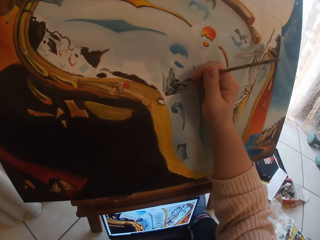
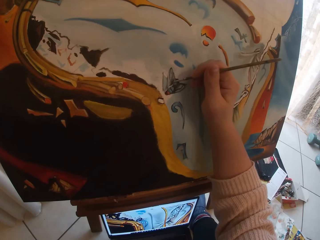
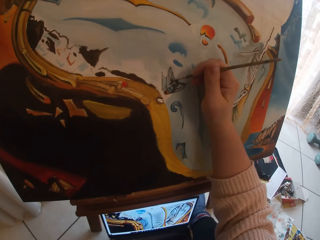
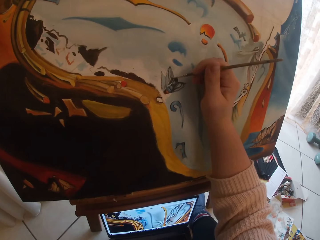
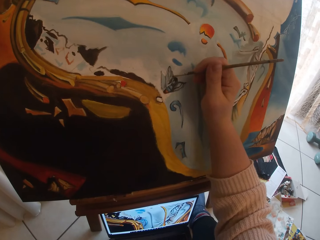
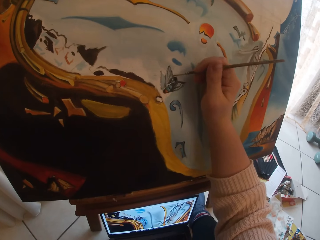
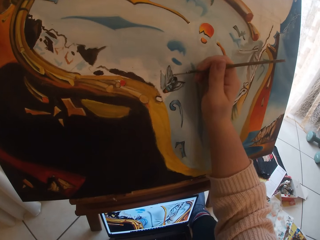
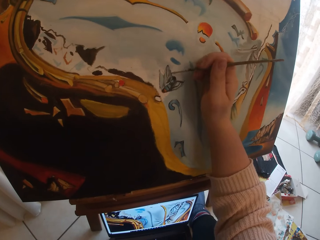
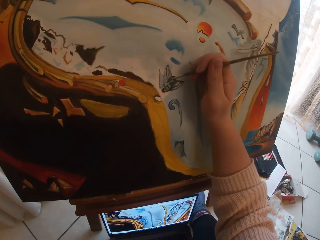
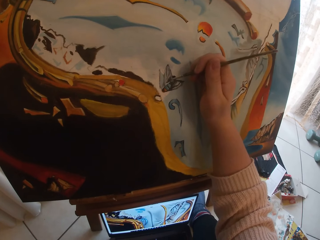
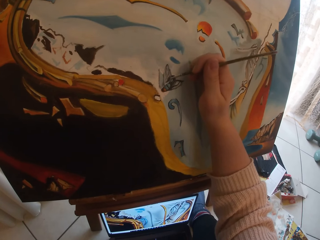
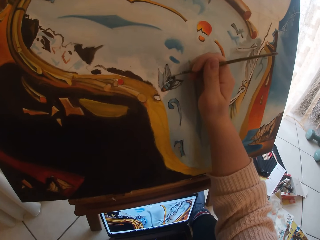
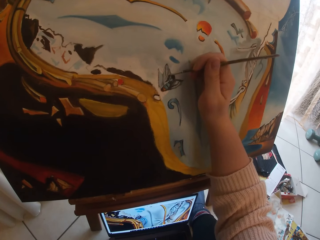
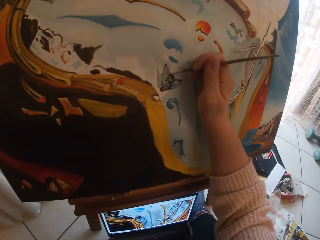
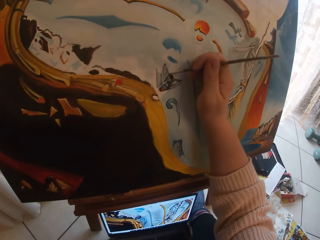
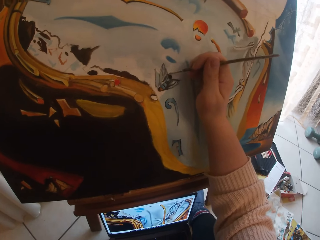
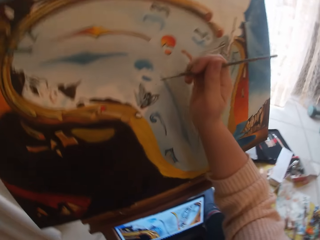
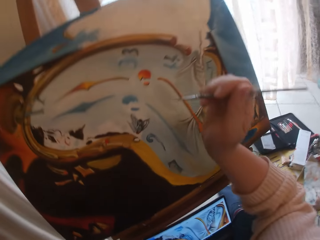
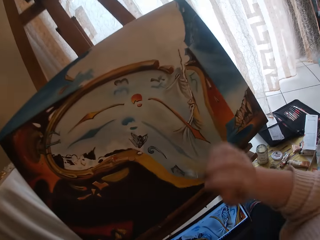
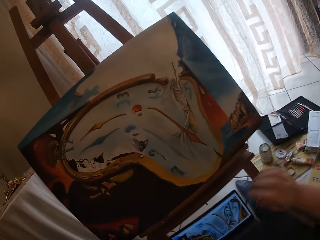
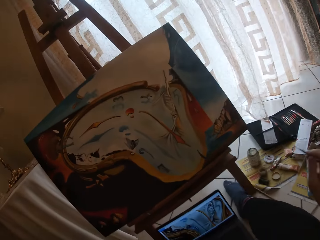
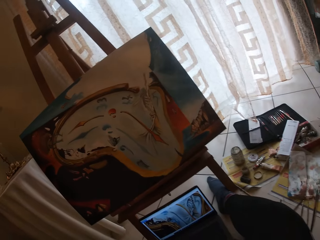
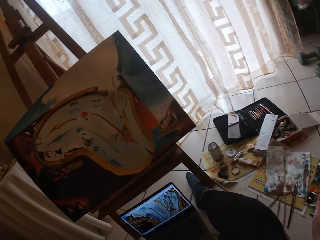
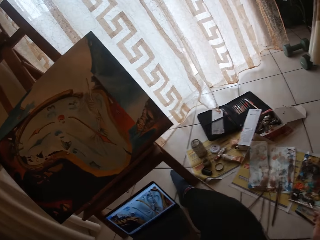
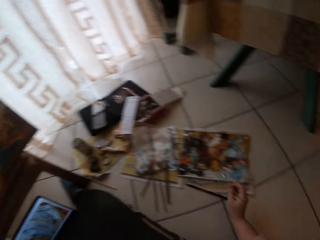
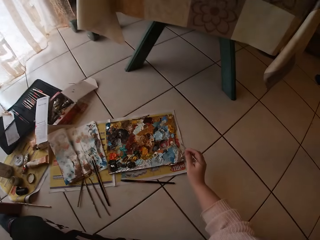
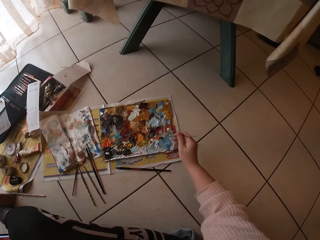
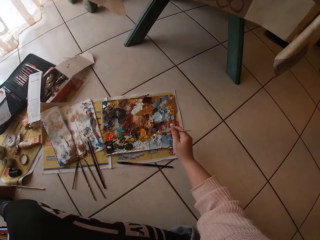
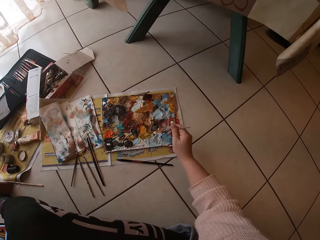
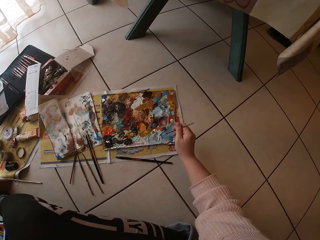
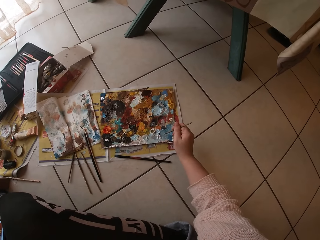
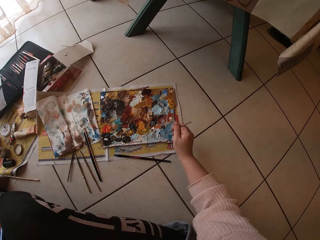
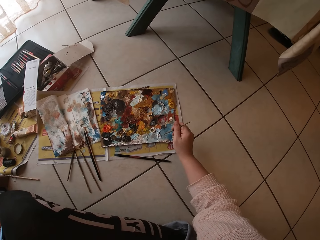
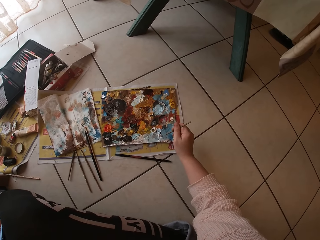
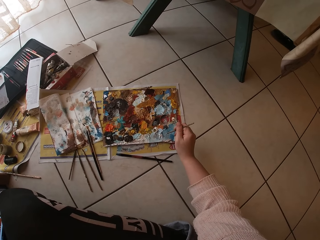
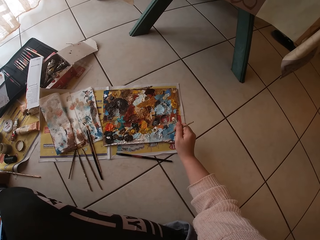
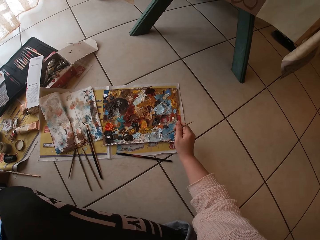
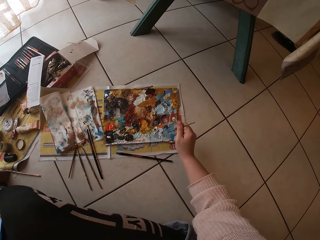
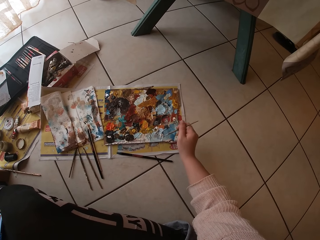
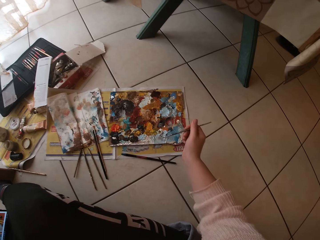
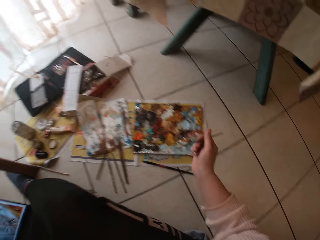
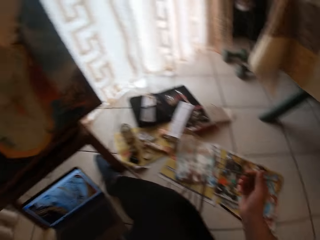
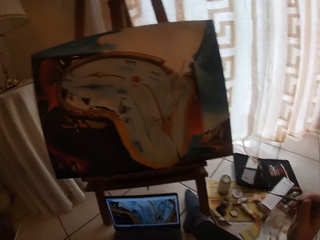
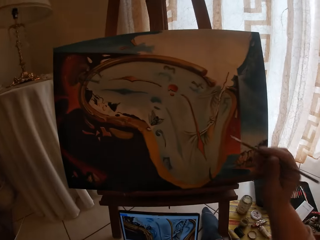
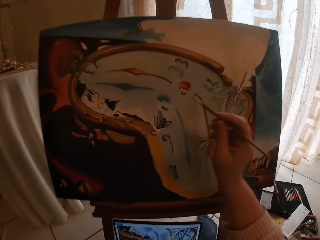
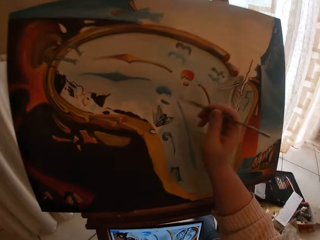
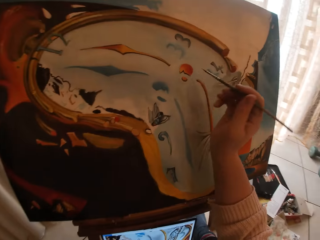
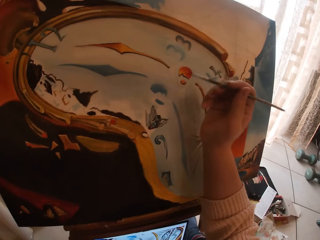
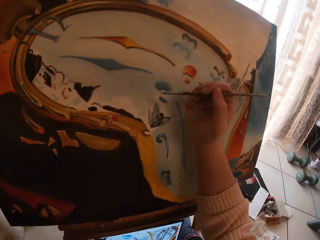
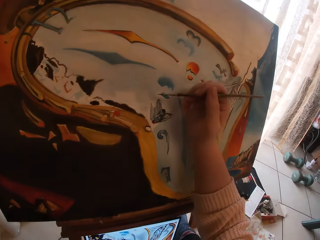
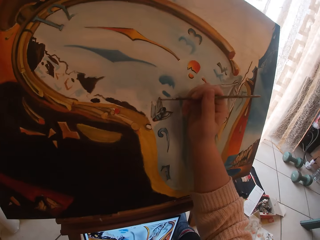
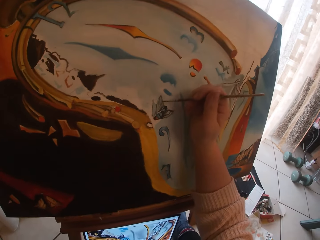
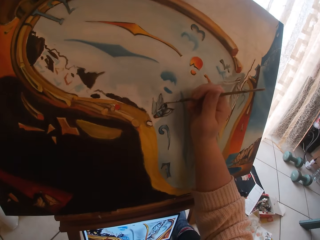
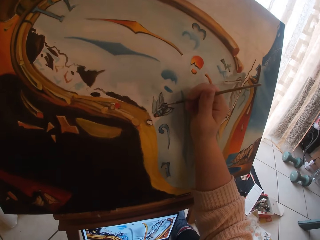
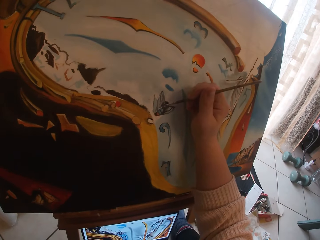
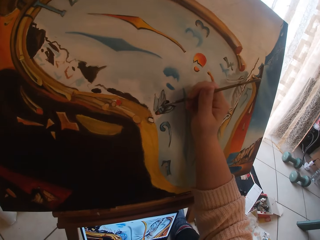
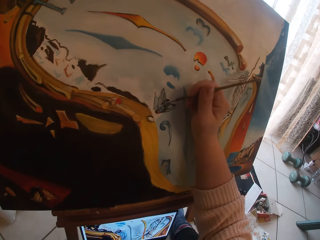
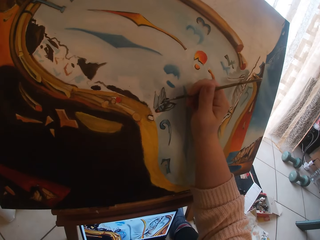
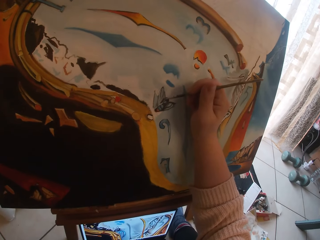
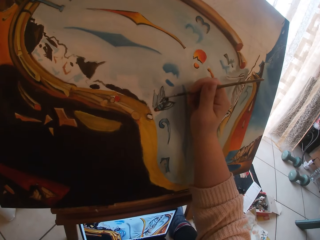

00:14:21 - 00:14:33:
The camera wearer draws on the drawing board. They swirl the brush on the palette. They take the paint on the paint palette. They draw on the drawing board.

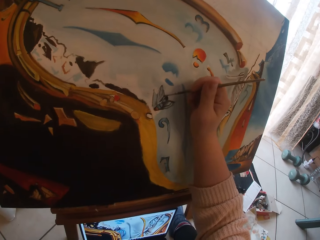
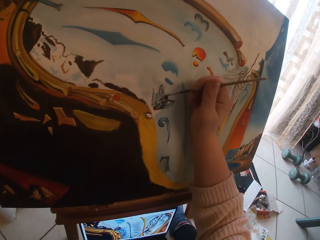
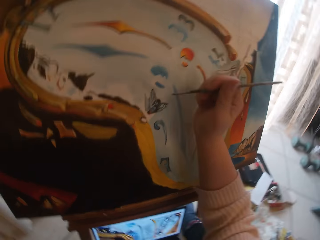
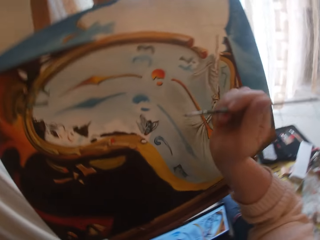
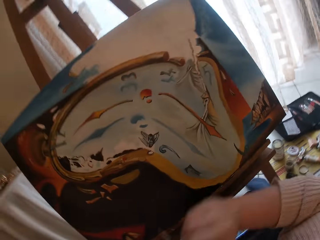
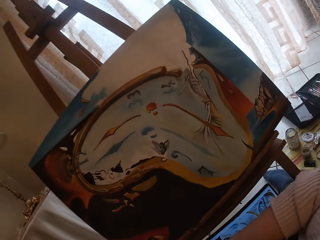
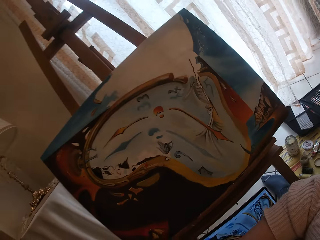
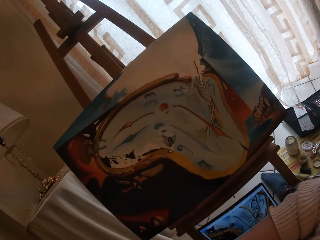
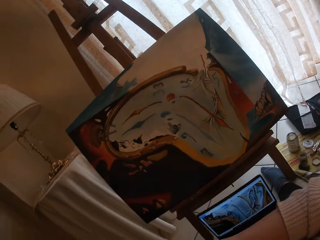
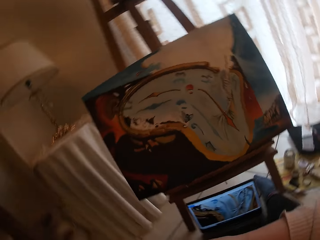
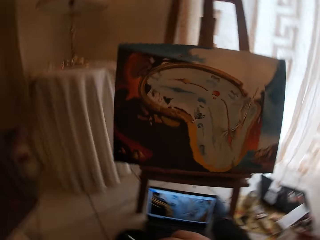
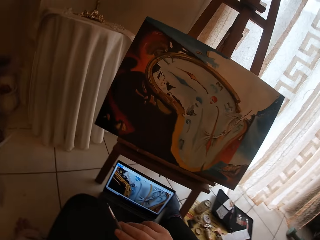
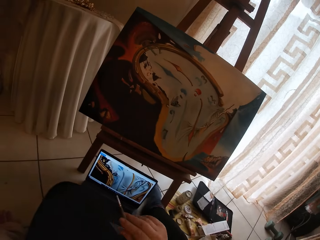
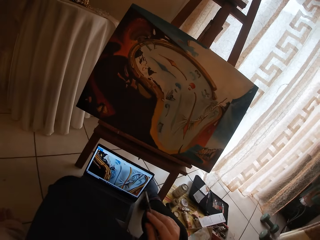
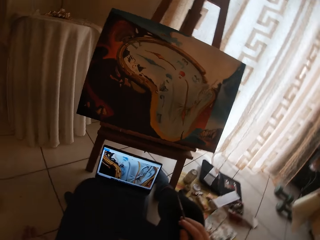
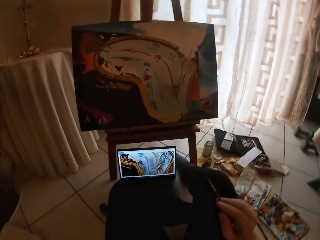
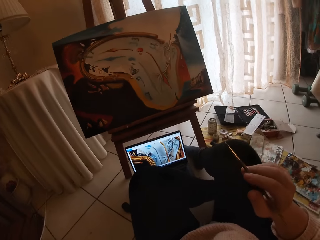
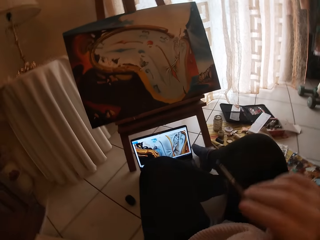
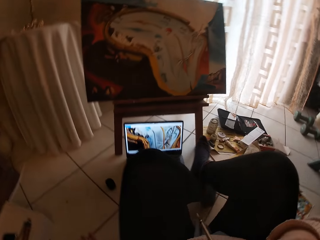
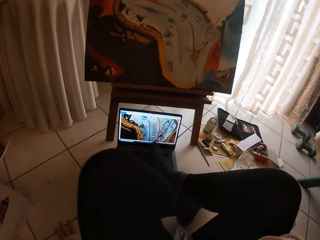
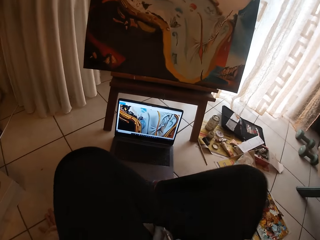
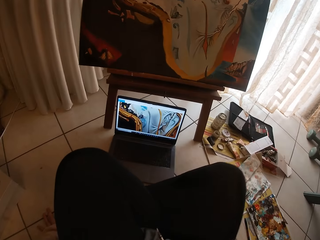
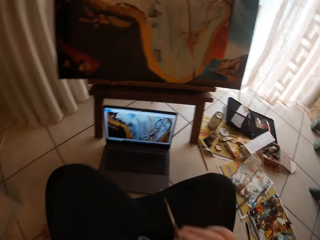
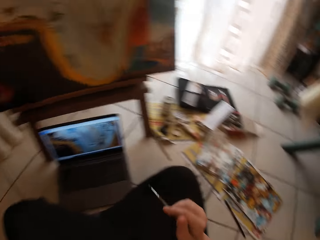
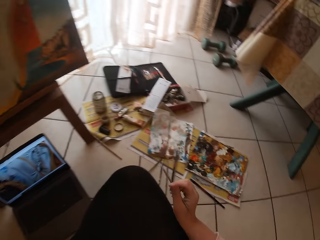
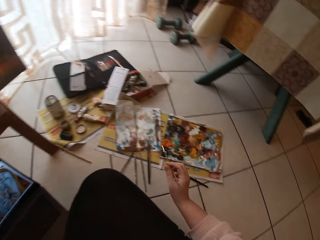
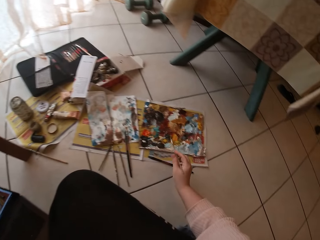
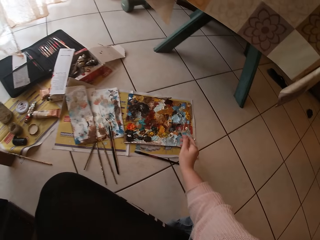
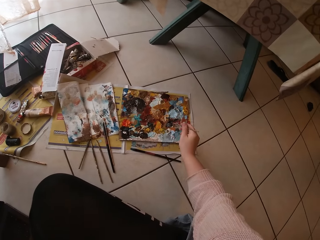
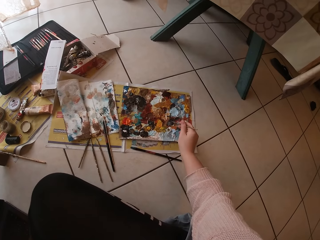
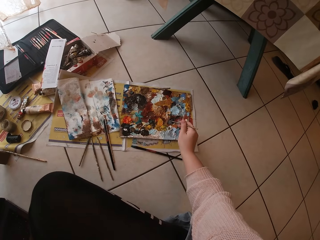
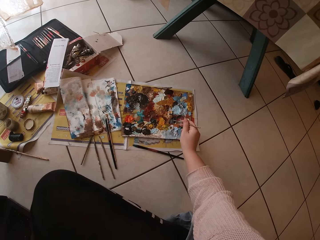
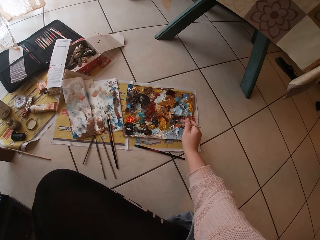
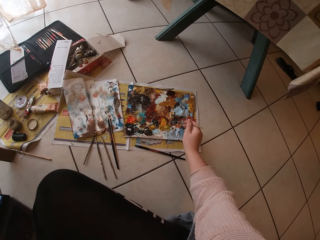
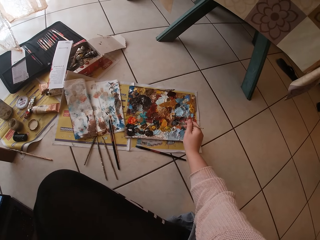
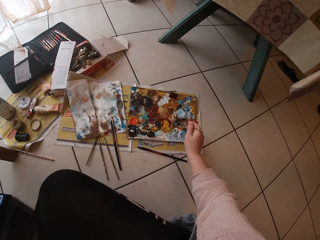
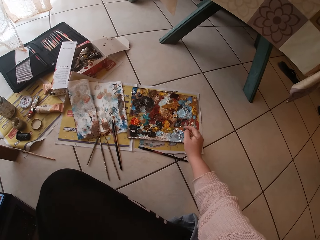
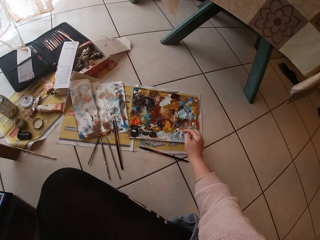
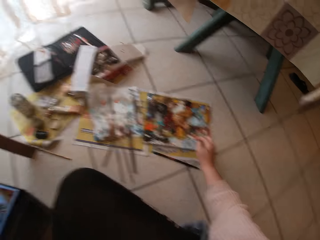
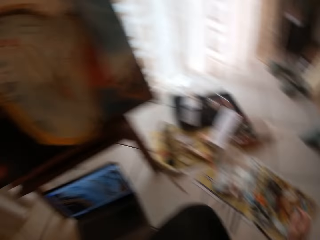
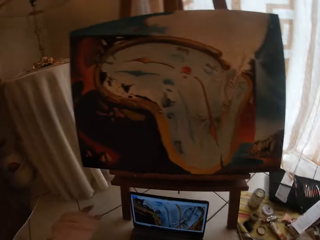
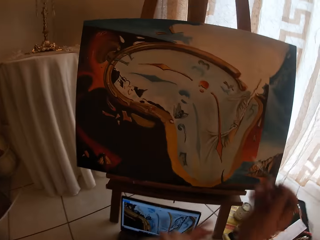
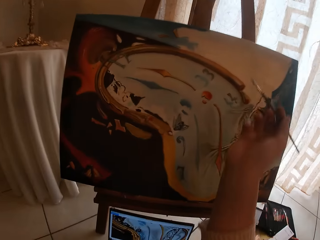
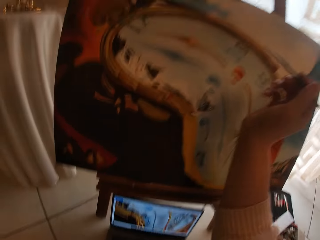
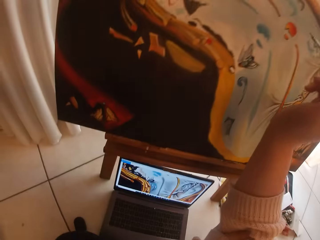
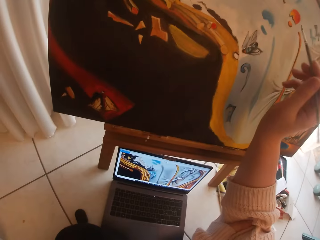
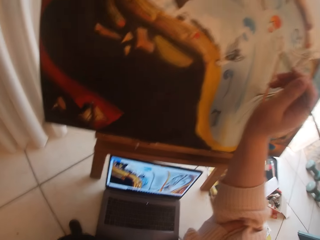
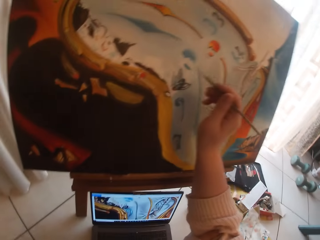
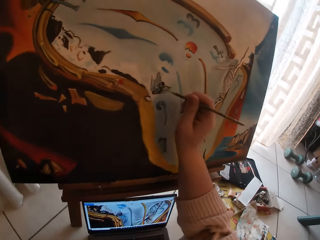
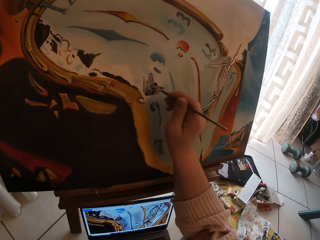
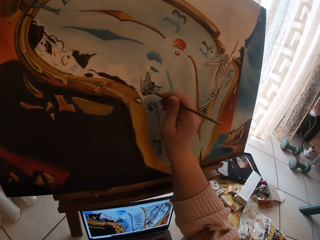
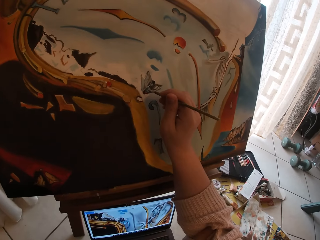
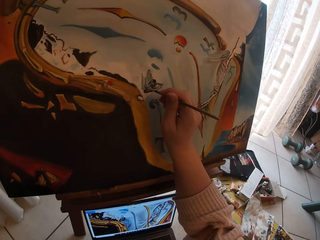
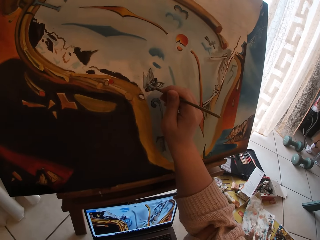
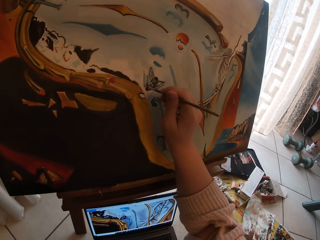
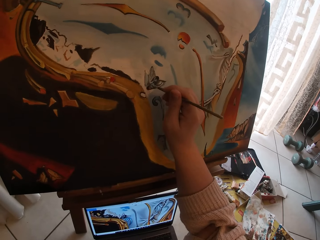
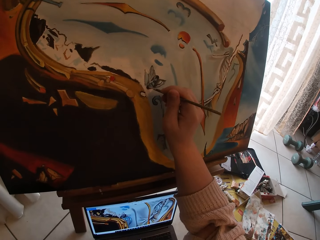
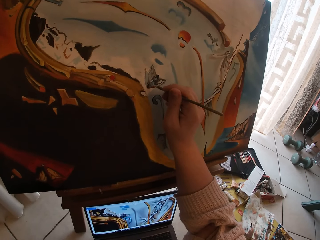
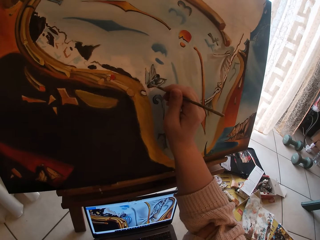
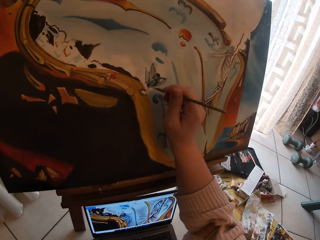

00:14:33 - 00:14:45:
The camera wearer paints the canvas. He moves backward. He raises his leg and puts down his leg. He swirls the brush on the palette. He takes the paint on the paint palette. He paints the canvas.
